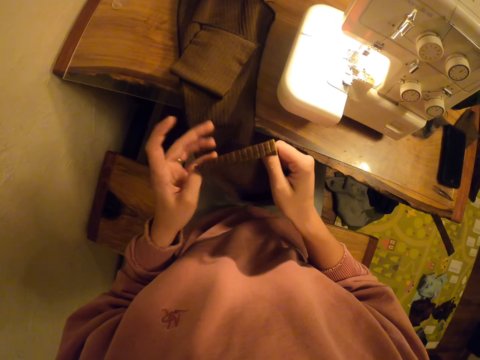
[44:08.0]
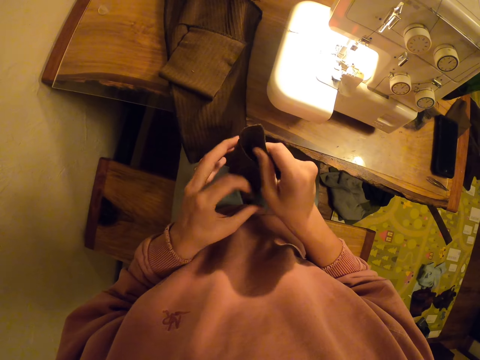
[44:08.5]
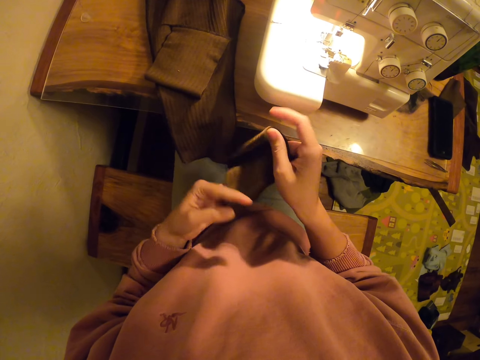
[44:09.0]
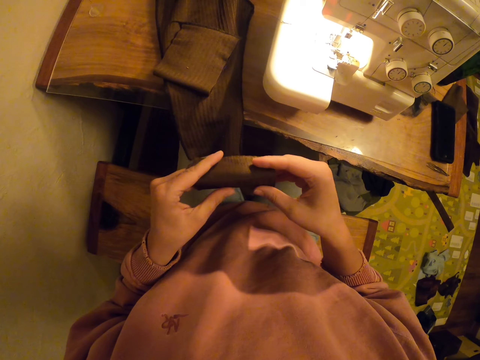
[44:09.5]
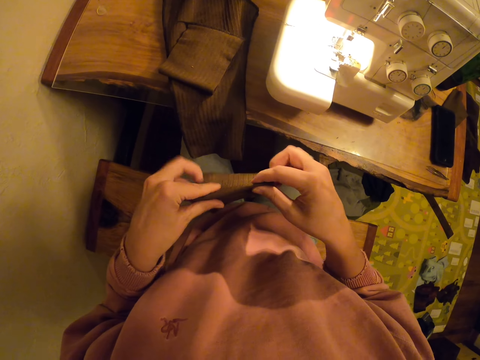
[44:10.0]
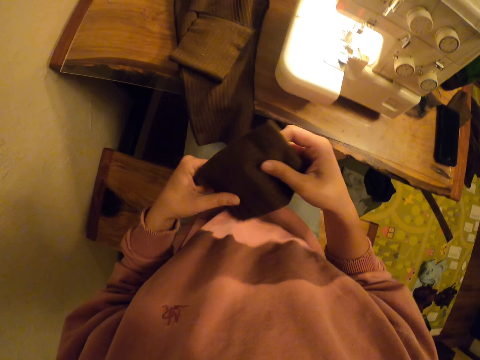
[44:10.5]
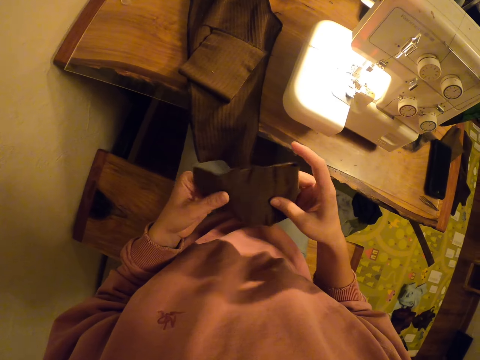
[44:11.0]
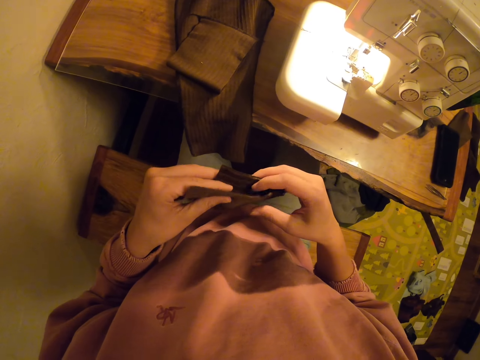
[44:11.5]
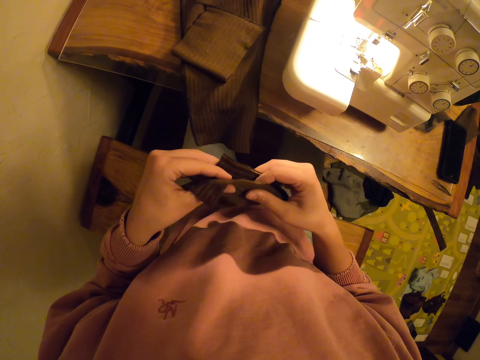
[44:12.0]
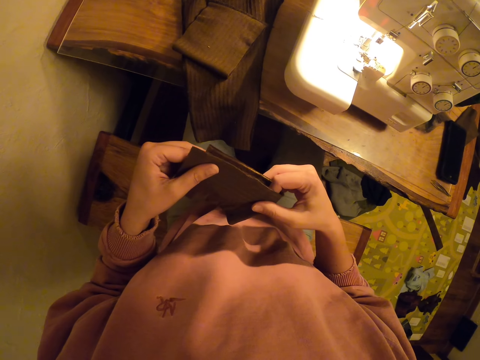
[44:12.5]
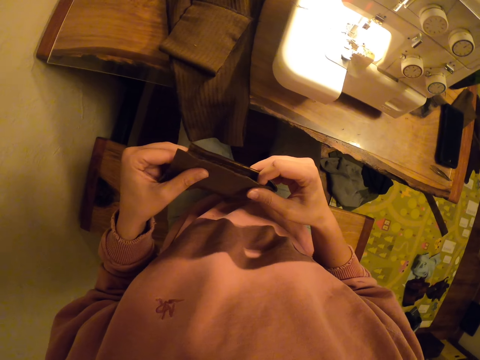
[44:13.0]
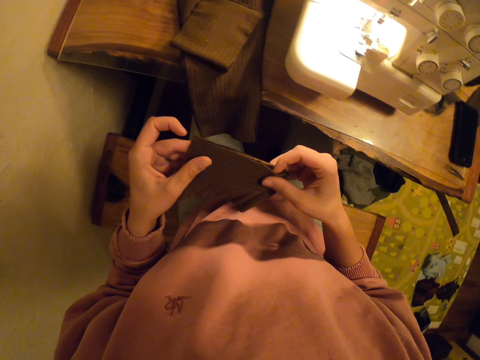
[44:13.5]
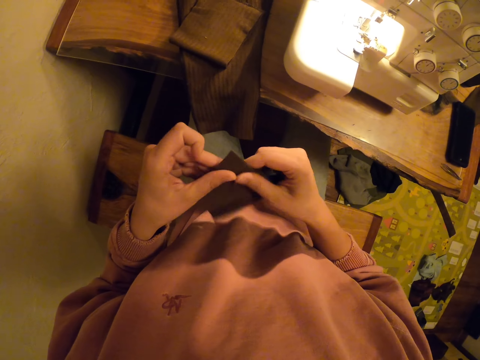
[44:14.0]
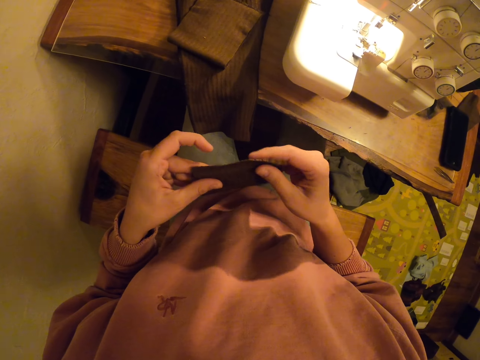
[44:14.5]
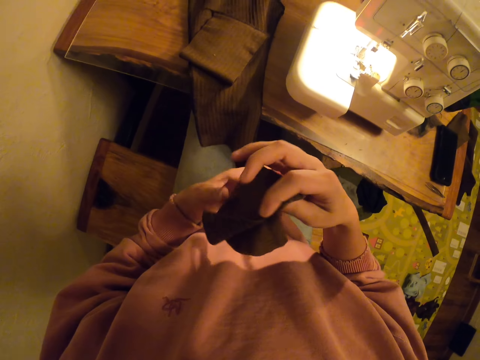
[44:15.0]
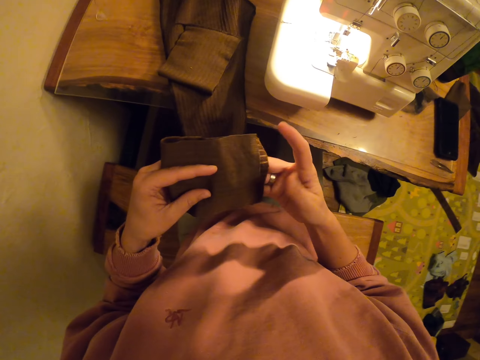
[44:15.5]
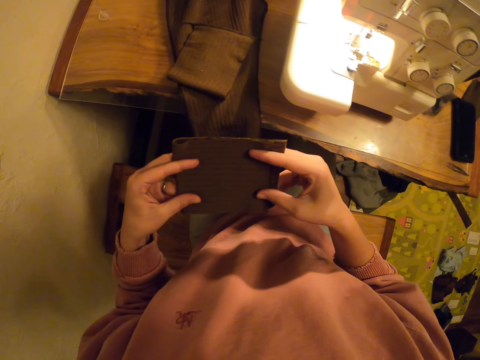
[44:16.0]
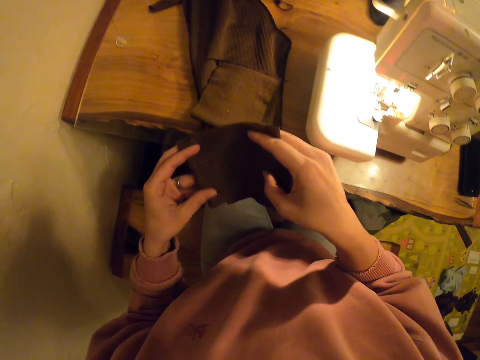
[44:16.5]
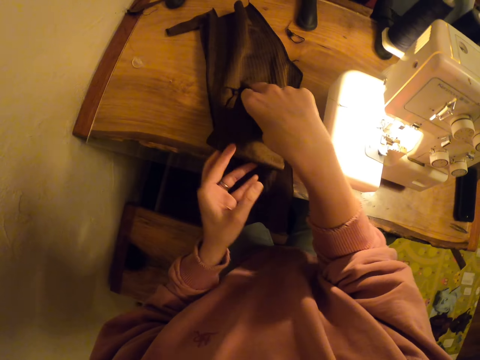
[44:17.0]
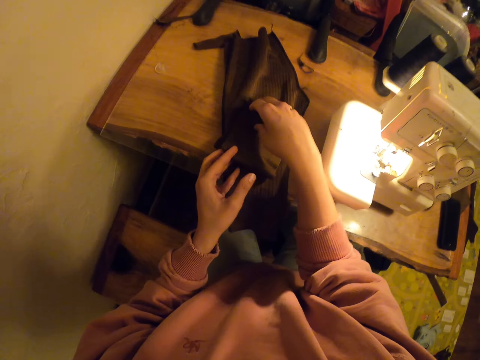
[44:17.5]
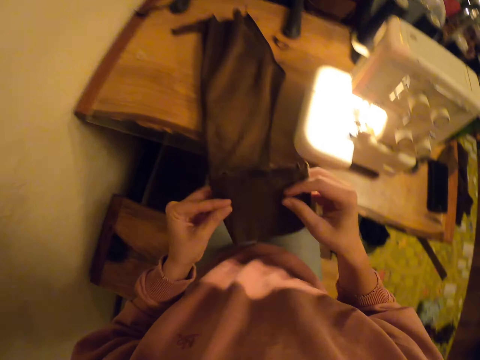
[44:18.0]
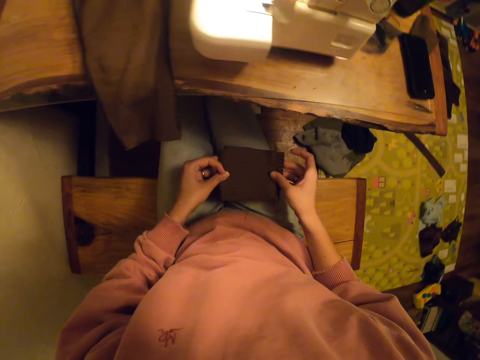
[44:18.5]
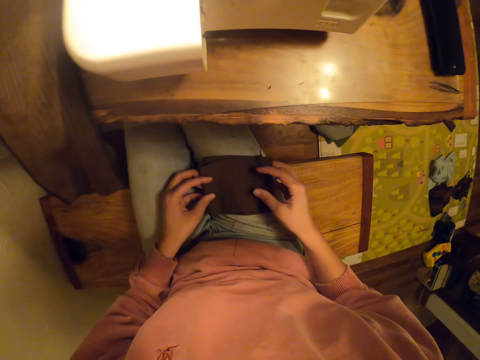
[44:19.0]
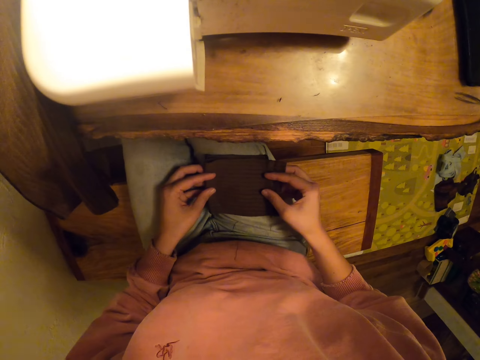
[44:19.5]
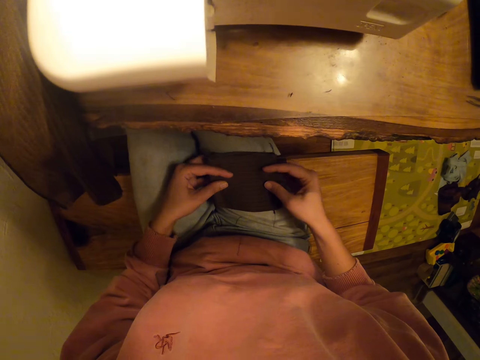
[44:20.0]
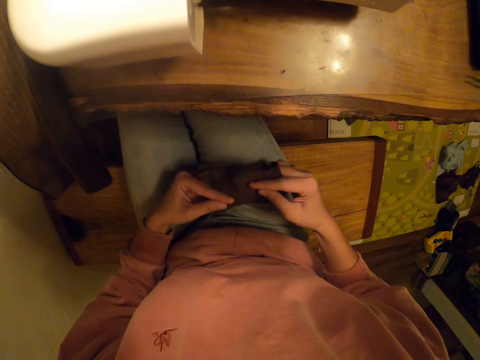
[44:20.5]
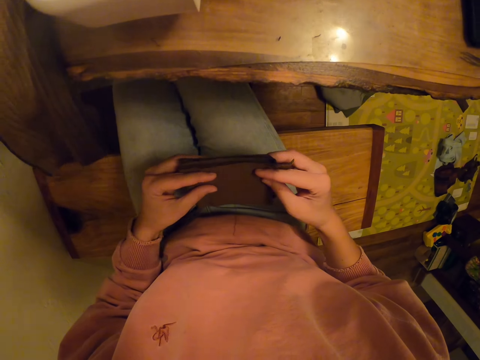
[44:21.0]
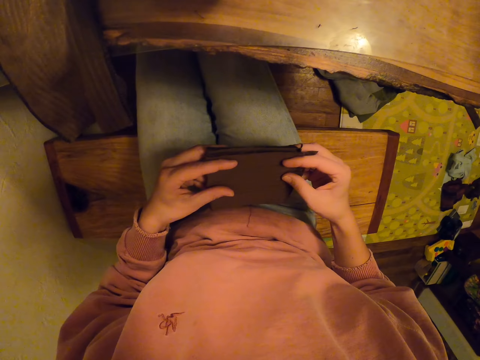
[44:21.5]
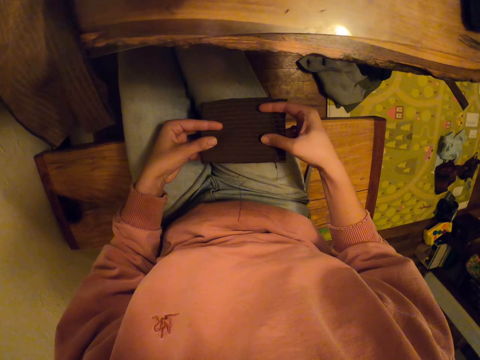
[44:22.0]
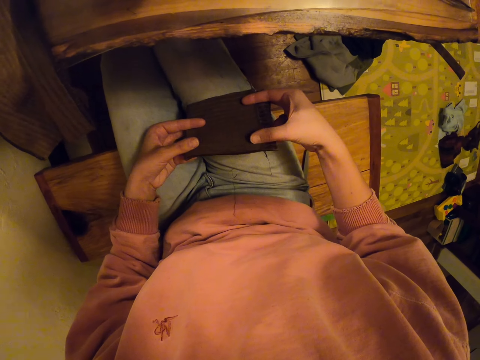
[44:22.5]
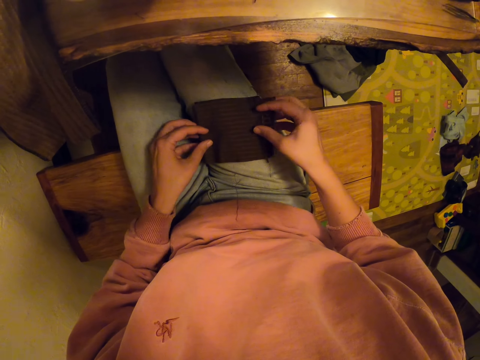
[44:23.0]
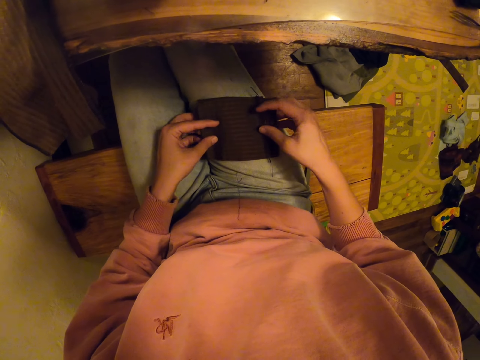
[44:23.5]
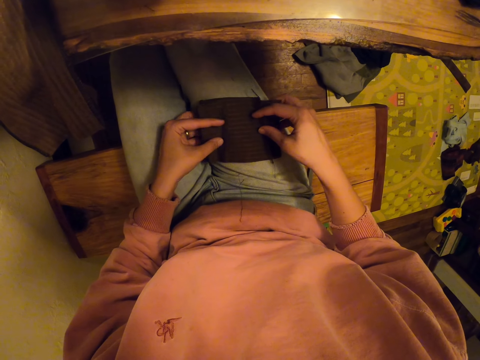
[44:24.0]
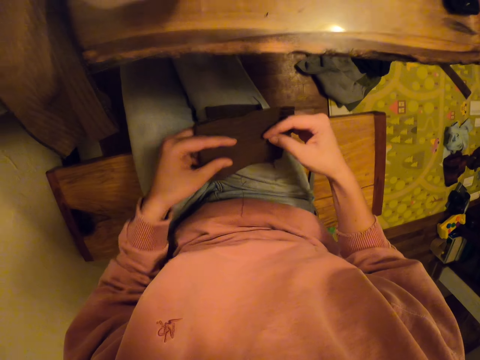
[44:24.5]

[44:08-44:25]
The camera wearer touches a piece of cloth with both hands. They fold the piece of cloth with both hands. They fold the piece of cloth with both hands again. They turn the piece of cloth with both hands. They measure the piece of cloth with both hands. They pick up the piece of material on the table. They drop the piece of cloth on the lap. They level the pieces of material. They hold the piece of cloth on the lap. They lift the piece of cloth with both hands. They drop the piece of cloth on the lap.

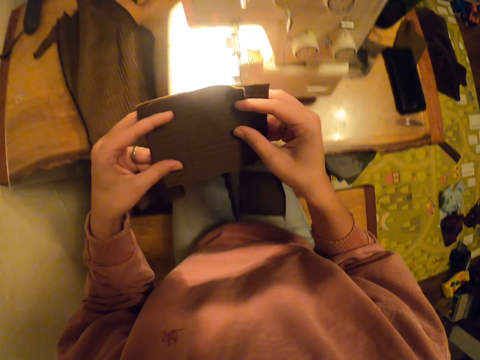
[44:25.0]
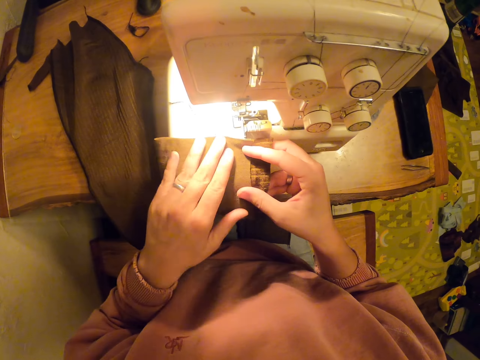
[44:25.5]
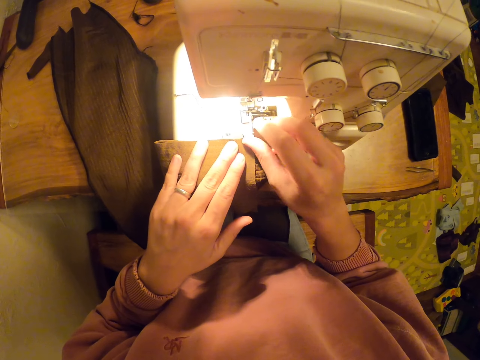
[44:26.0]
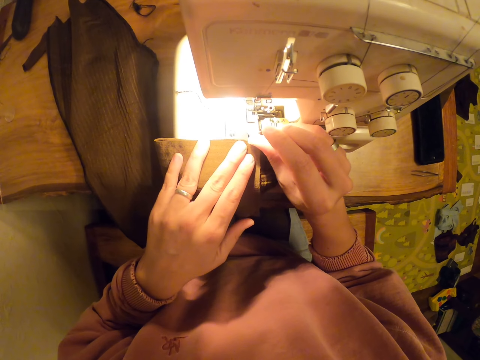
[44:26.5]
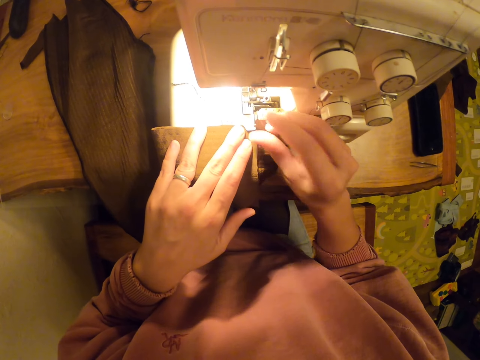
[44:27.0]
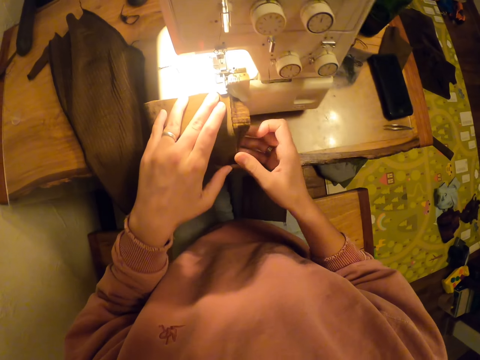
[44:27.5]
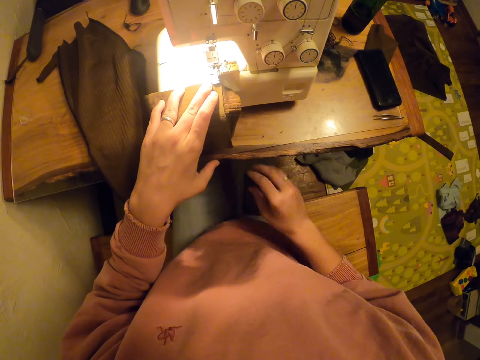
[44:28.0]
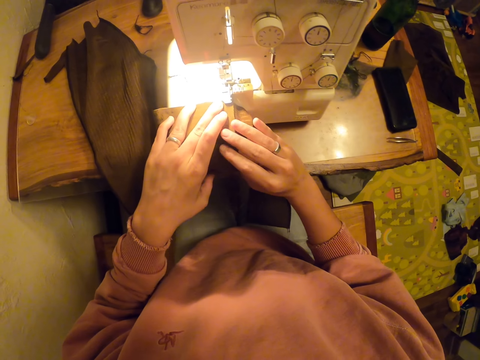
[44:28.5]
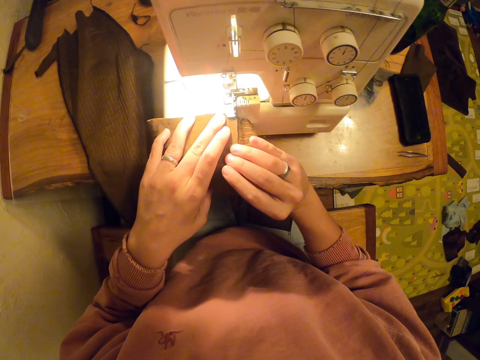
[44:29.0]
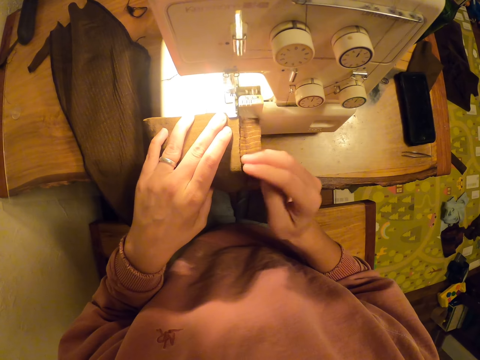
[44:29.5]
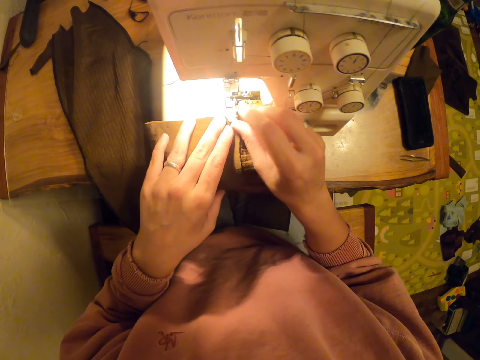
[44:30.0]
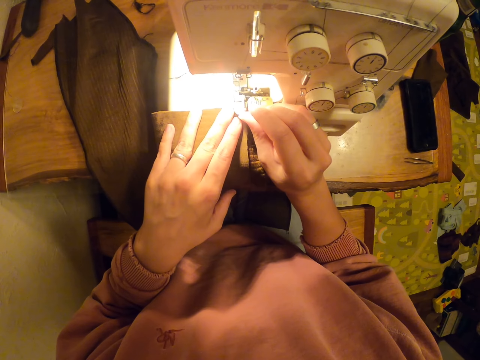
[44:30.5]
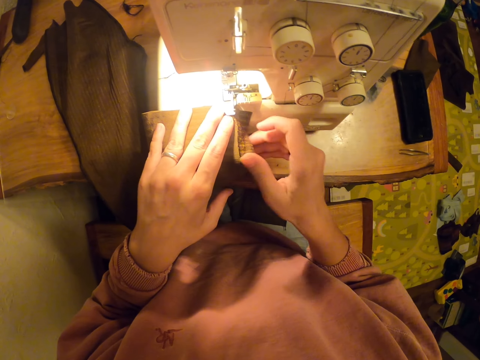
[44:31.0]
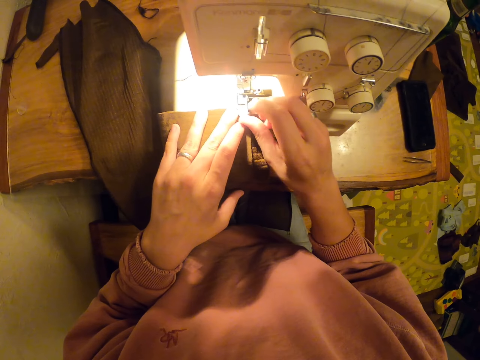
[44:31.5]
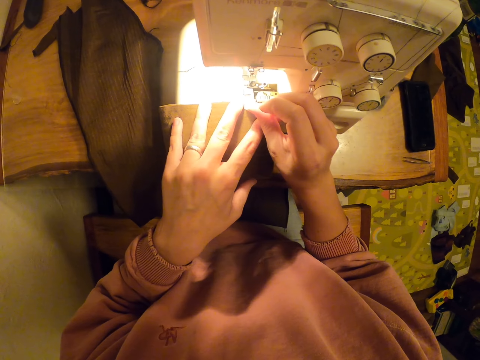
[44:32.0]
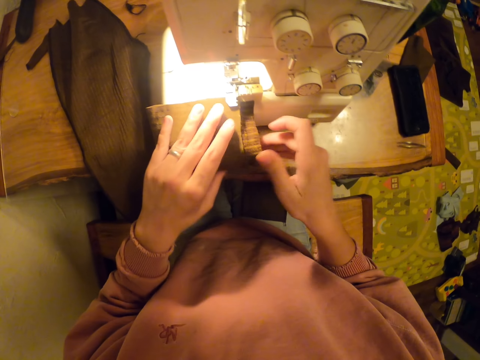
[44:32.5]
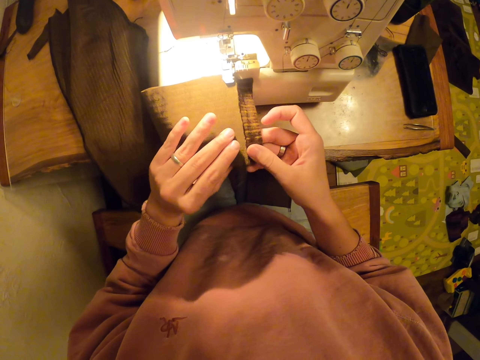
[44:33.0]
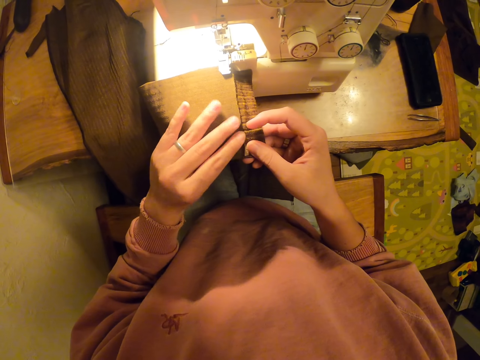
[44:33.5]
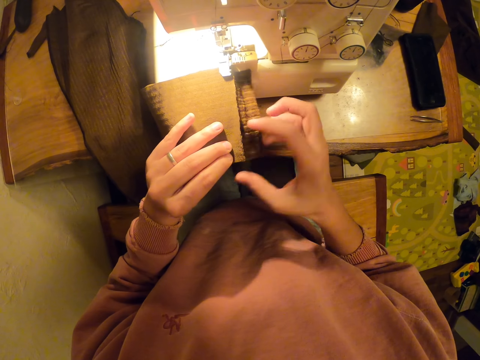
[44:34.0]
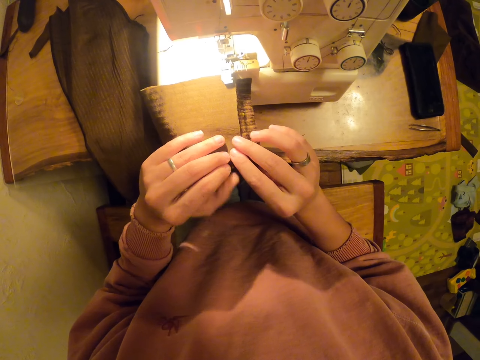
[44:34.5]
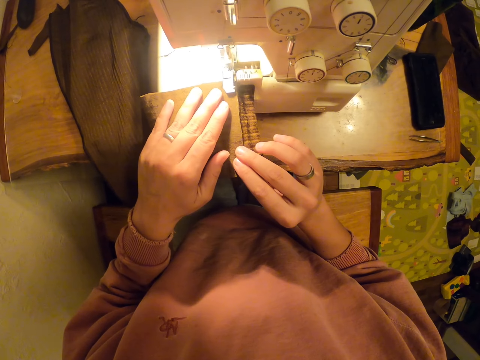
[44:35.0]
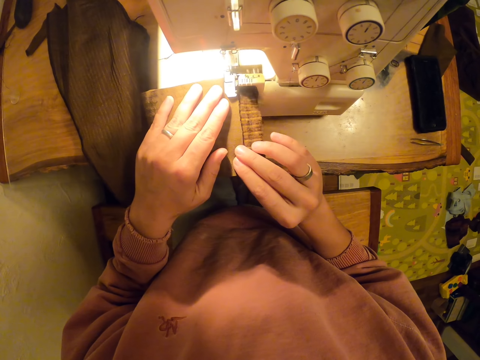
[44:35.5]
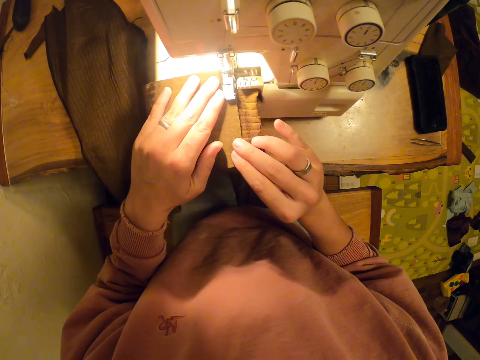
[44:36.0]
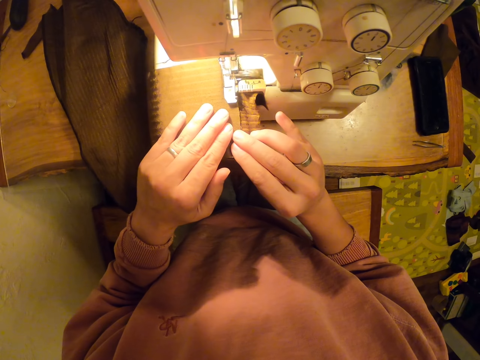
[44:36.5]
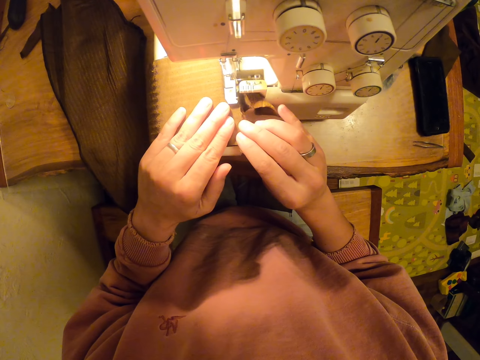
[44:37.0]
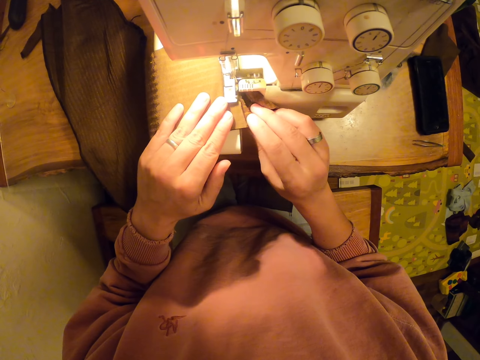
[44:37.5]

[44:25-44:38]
The camera wearer drops a piece of cloth on the sewing machine. They pull something with the right hand. They hold the piece of cloth with both hands. They sew the piece of cloth with the machine. They pull something with the right hand. They pull something with the right hand again. They hold the piece of cloth with both hands. They cut pieces of material. They sew the piece of cloth with the machine. They sew the piece of cloth with the machine again.
